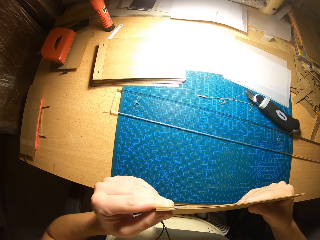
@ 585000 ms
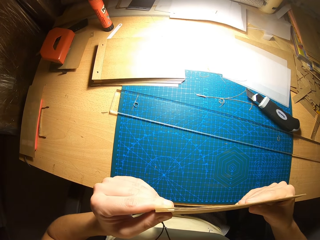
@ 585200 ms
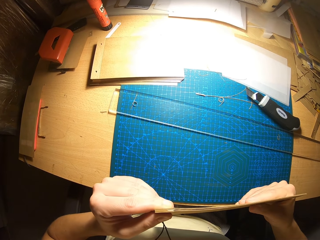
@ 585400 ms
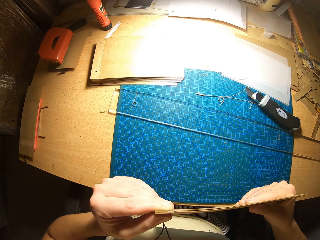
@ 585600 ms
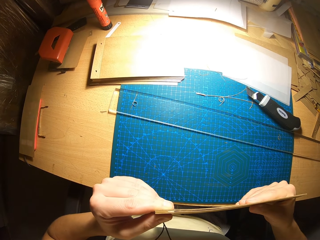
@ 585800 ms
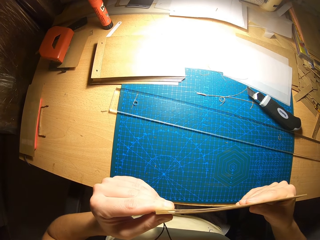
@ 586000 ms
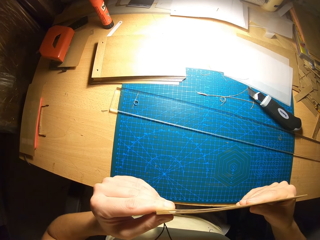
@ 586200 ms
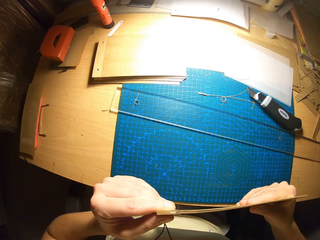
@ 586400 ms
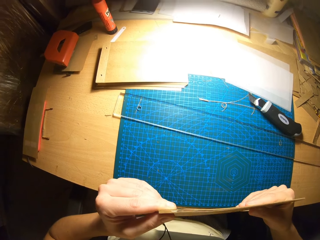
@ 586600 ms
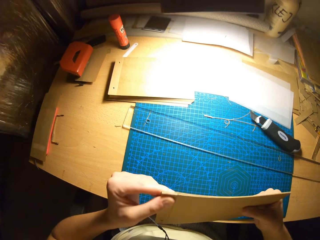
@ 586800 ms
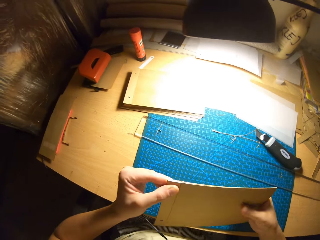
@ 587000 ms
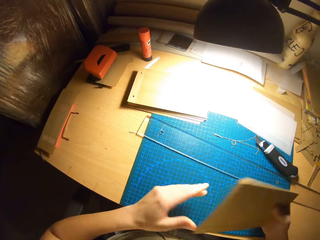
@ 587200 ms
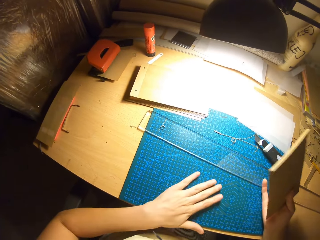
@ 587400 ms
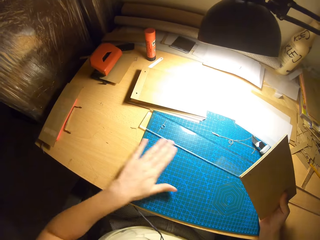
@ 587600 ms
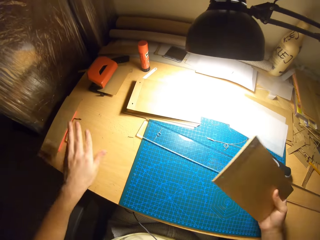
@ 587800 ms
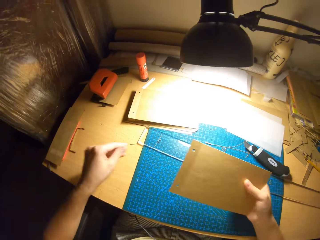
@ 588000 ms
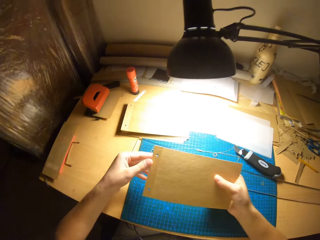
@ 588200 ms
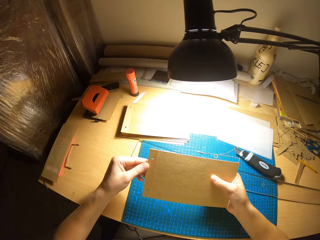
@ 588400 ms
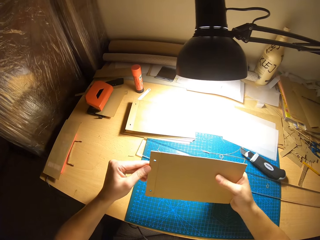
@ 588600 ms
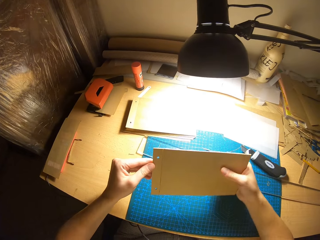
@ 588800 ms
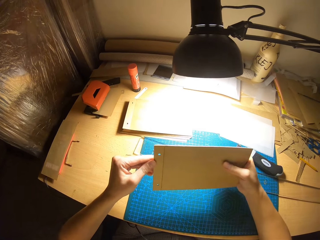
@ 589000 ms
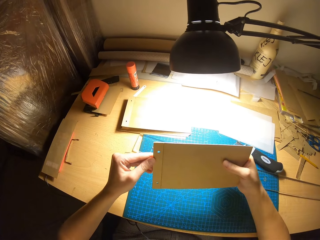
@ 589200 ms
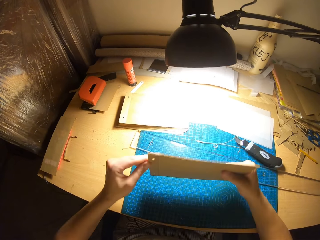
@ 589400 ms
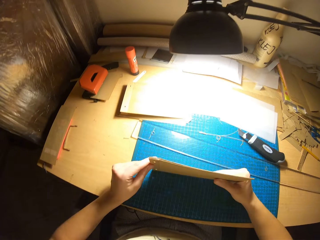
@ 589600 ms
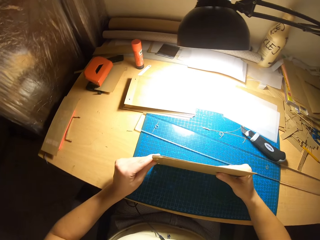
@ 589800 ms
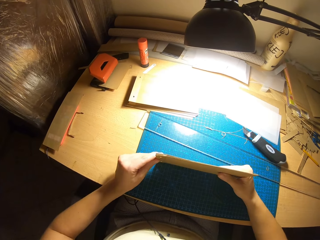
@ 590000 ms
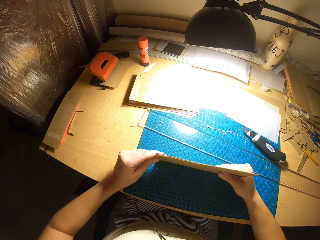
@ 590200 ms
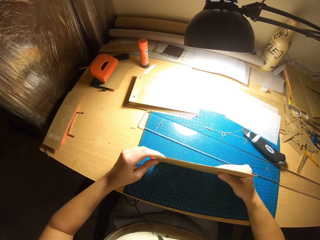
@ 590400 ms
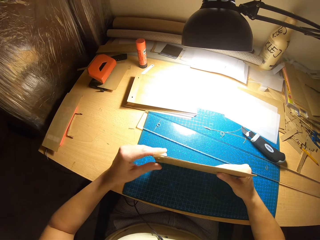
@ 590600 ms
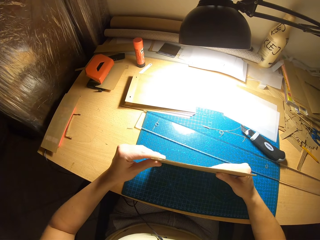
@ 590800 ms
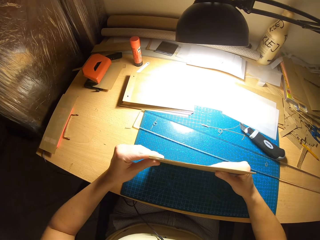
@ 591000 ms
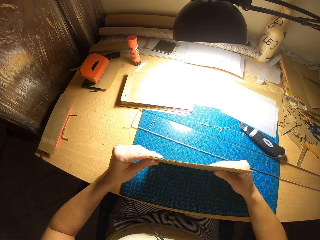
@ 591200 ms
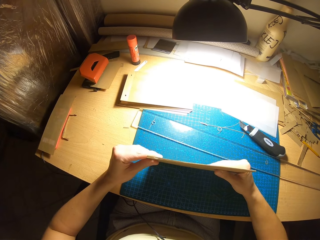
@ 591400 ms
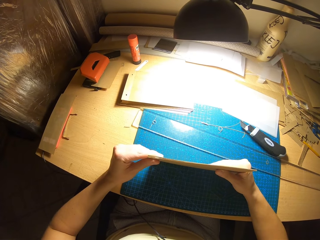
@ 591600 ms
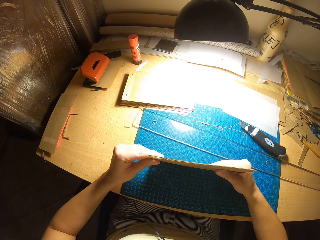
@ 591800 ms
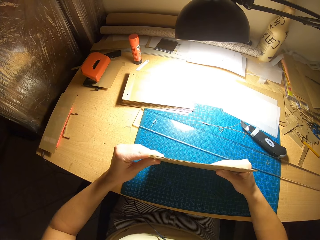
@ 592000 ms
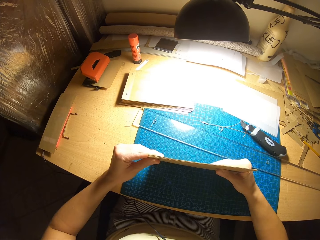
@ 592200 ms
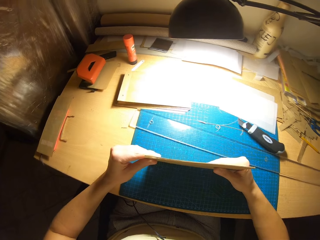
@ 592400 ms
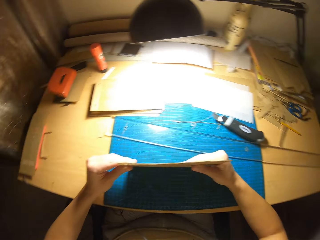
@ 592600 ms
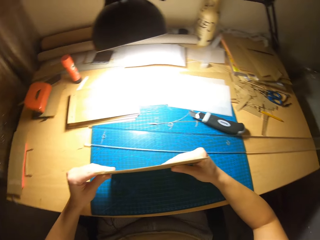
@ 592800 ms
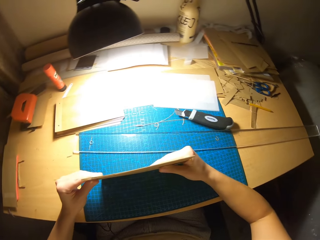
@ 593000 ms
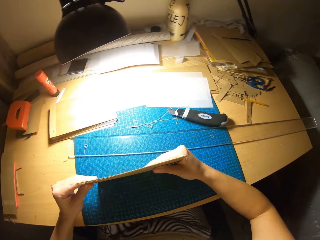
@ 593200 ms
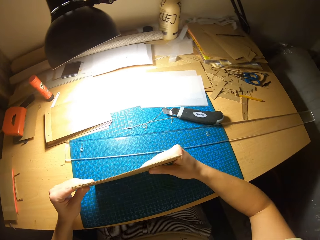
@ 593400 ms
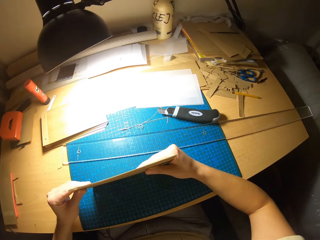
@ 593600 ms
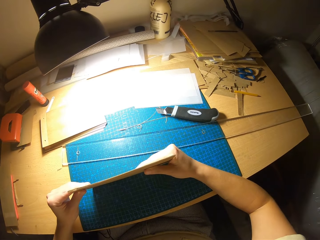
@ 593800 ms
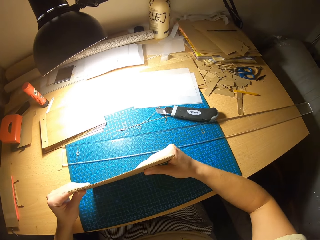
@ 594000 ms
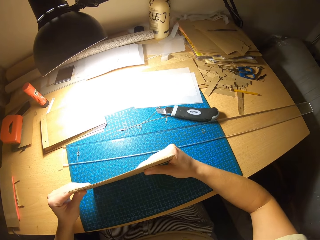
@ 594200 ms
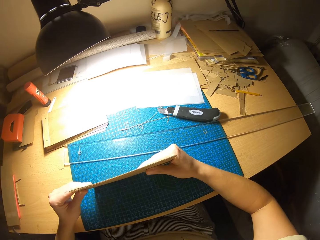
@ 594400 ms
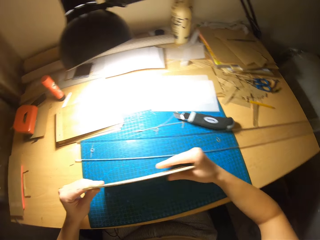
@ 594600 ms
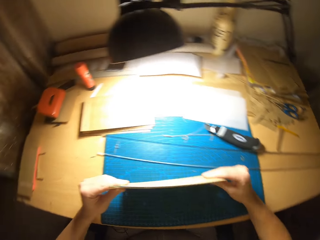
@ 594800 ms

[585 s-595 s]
The camera wearer cleans the table. They arrange the papers.

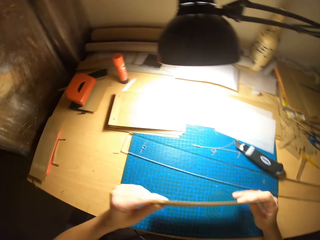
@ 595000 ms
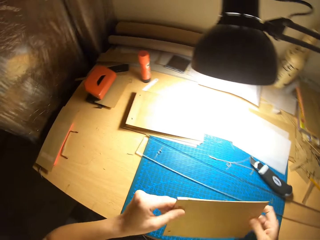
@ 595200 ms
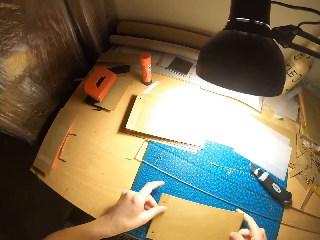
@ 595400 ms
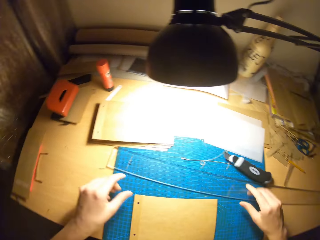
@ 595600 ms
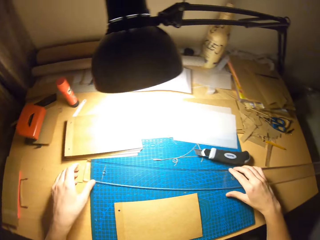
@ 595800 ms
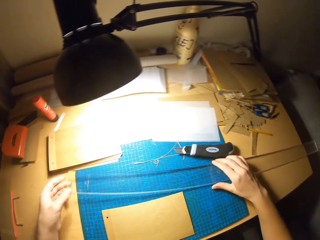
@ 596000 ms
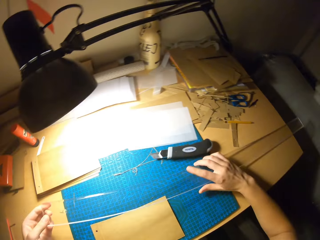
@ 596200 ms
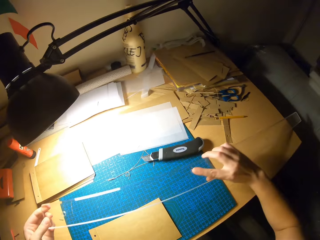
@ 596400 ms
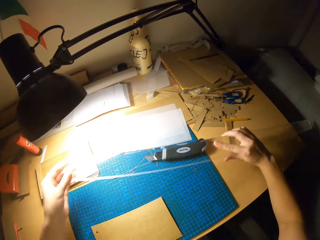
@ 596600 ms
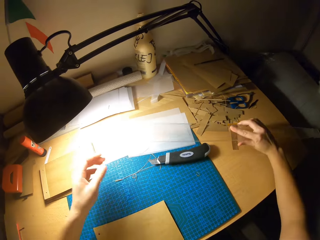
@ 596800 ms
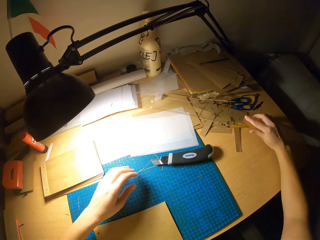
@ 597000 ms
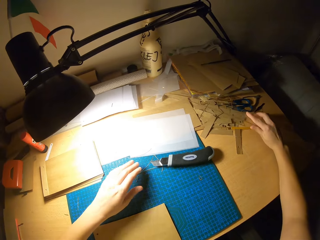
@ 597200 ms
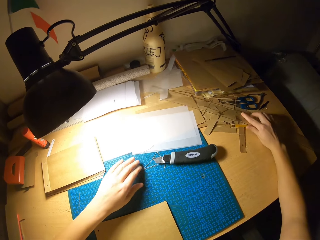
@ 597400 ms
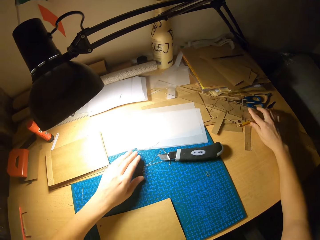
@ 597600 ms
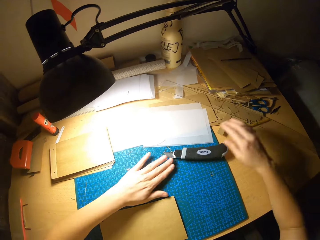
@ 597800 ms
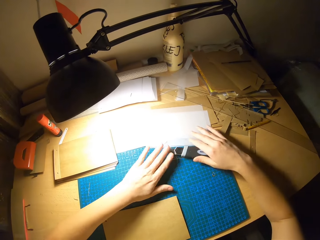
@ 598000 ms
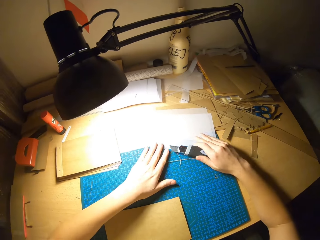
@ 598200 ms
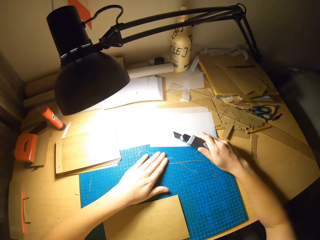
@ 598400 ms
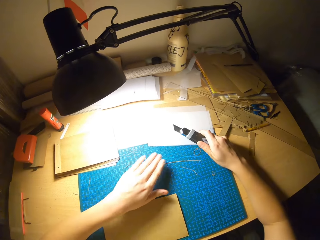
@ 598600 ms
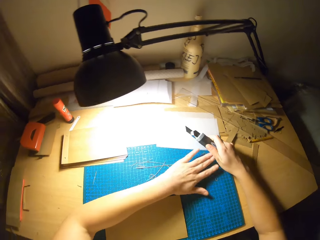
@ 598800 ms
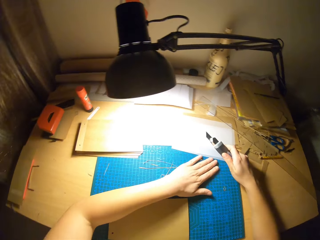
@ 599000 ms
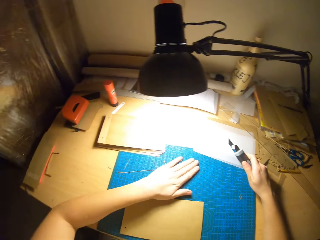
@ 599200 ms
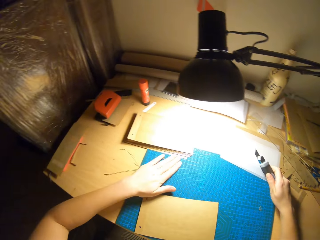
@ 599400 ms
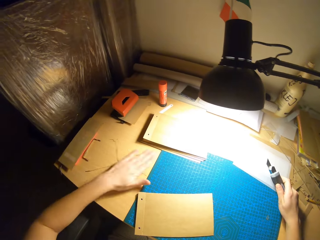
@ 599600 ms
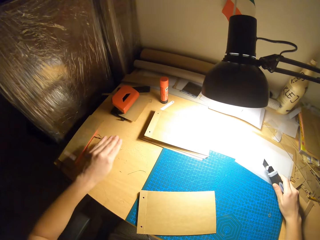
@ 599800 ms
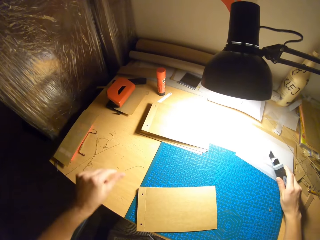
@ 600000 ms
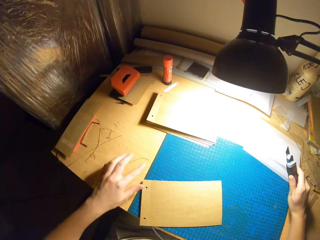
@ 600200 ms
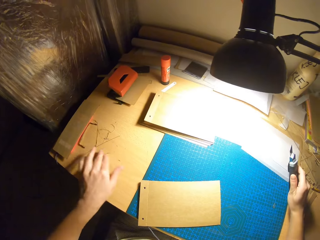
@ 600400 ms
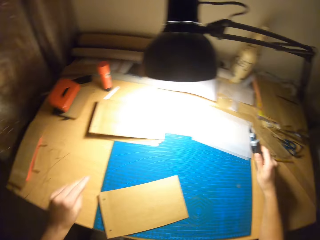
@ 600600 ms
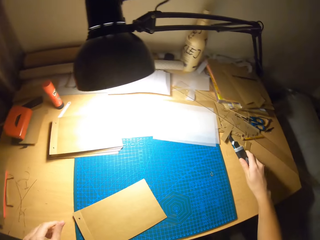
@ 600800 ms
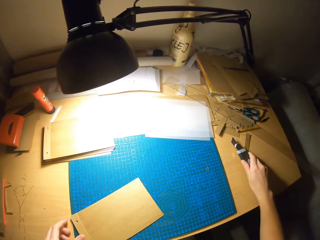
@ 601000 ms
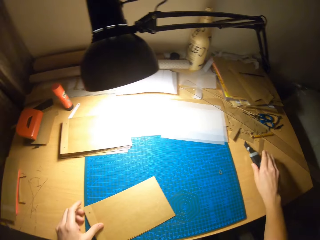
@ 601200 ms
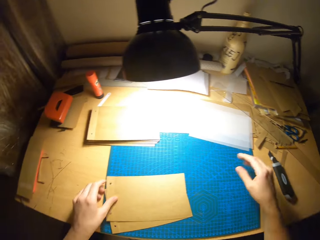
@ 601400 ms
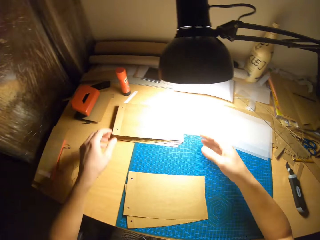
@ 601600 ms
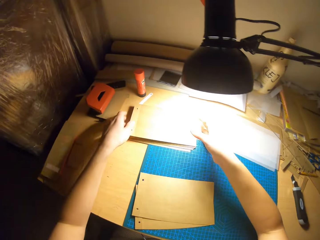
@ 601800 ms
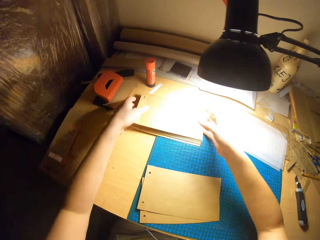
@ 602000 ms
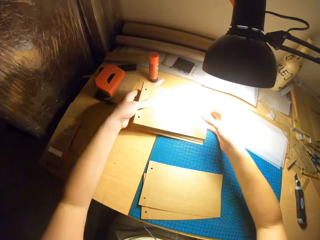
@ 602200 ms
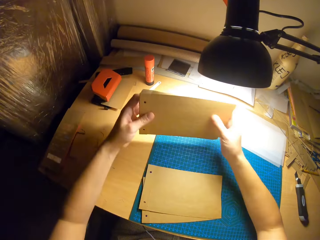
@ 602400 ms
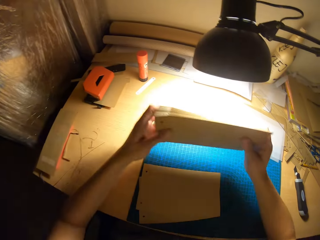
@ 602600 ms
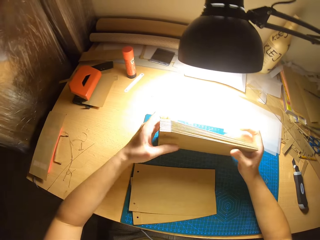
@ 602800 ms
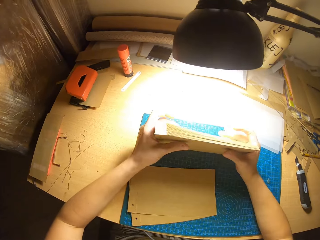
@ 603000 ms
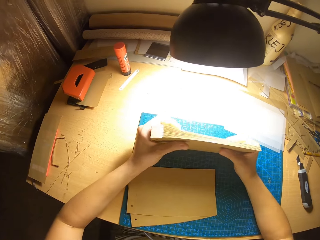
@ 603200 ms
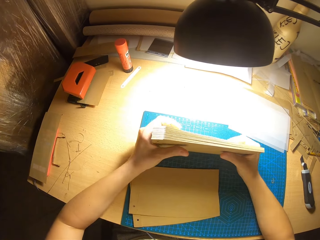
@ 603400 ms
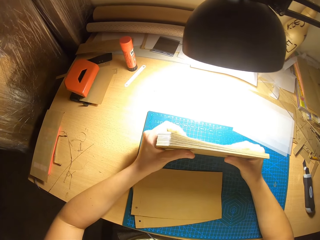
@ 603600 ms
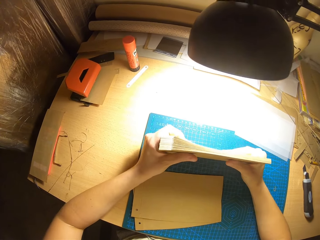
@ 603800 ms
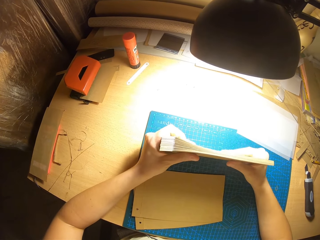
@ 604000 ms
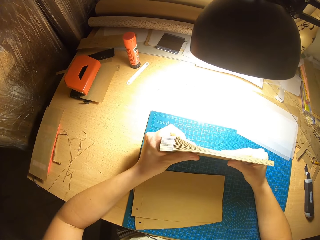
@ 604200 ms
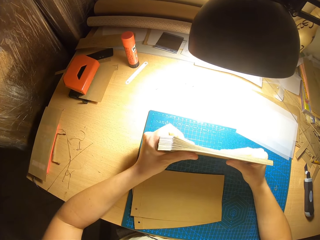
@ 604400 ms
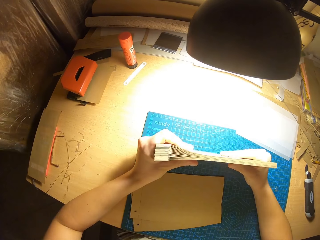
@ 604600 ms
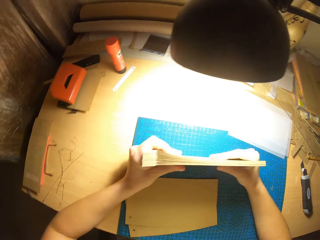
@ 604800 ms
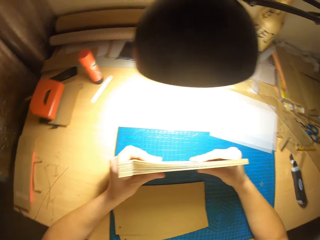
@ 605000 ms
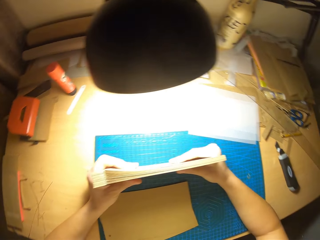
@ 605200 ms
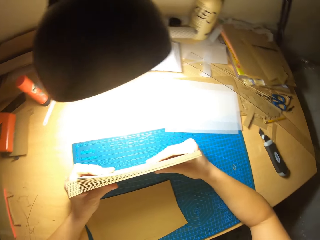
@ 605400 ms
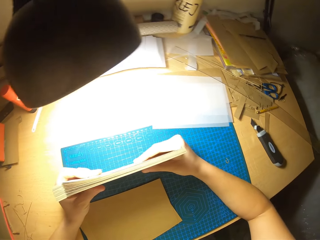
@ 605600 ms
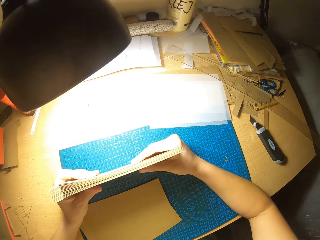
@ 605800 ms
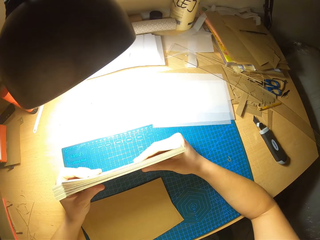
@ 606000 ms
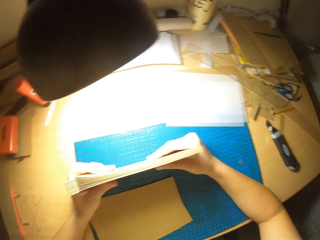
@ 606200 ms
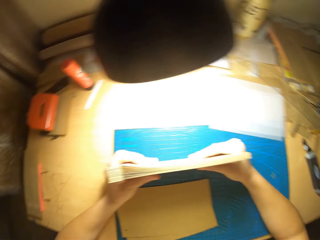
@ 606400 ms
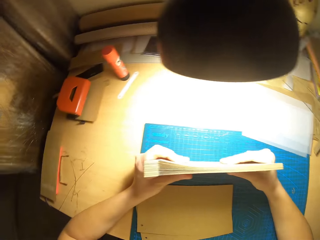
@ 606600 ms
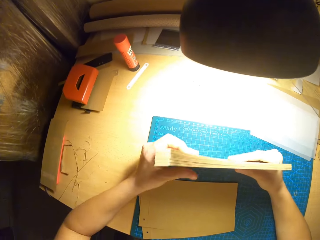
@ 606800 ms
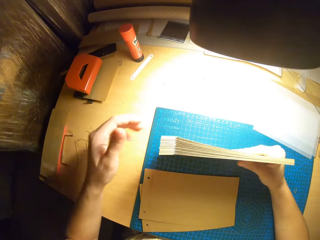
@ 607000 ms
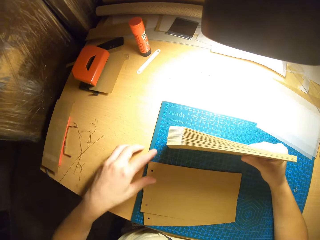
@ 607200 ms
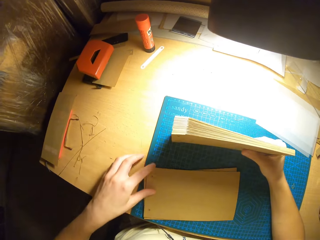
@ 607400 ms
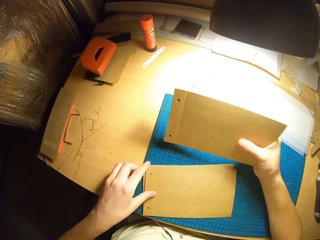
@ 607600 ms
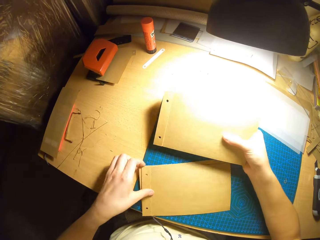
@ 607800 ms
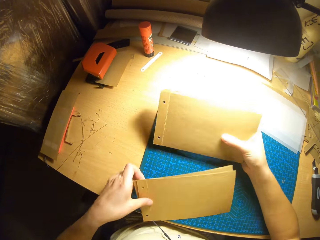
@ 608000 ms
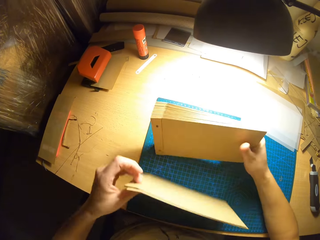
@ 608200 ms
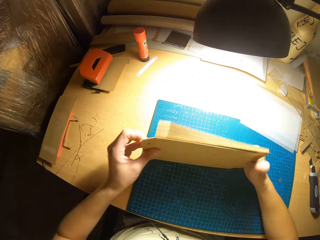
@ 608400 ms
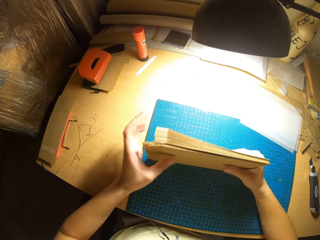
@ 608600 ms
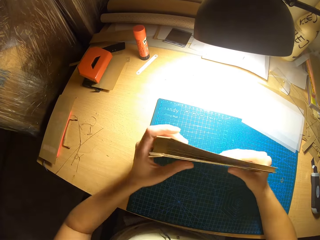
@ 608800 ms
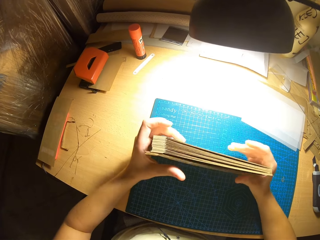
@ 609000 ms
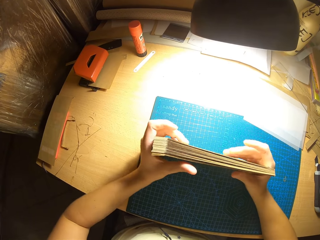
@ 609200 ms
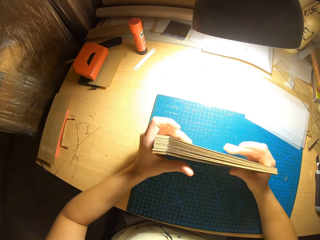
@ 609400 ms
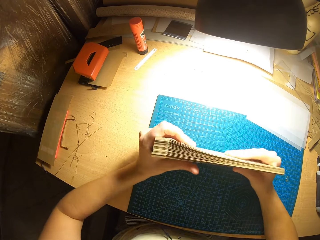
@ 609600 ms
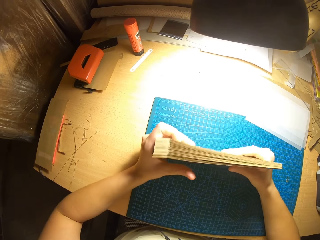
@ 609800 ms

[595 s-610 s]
The camera wearer carries the ruler. He moves the clear ruler away and drops the ruler. He wipes away shredded paper from the table. He carries the paper cutter and drops the paper cutter on the table. He carries some brown paper. He arranges cards in his hands. He picks up a card lying on the table and adds it back to those in his hands.
